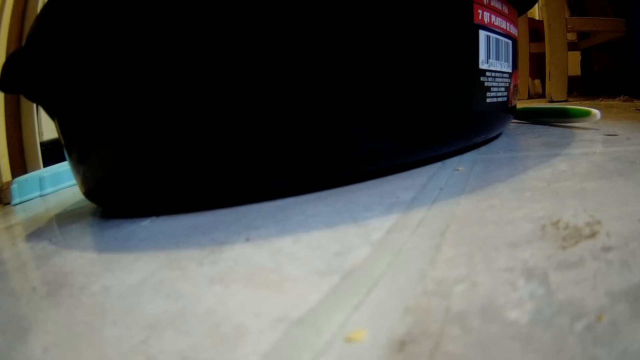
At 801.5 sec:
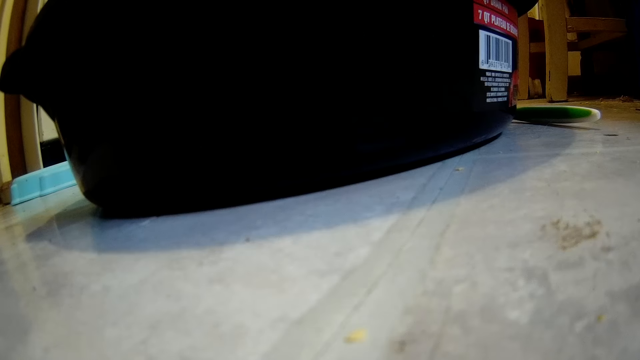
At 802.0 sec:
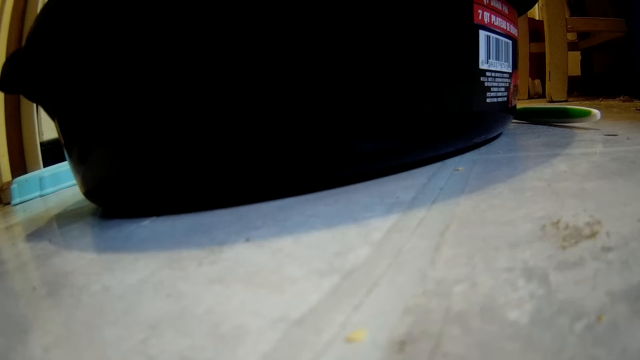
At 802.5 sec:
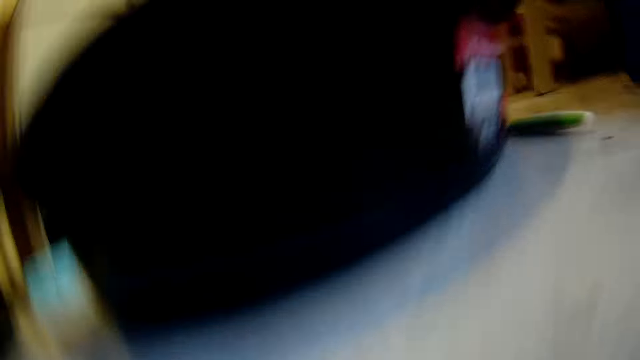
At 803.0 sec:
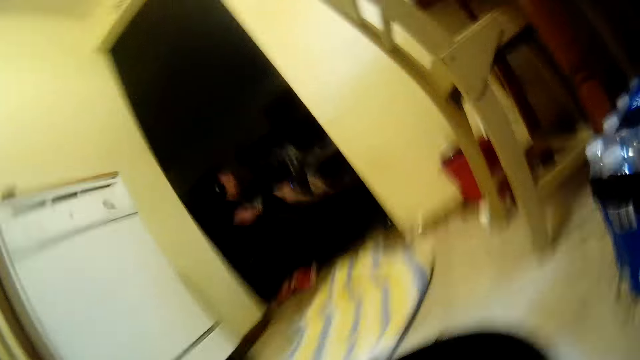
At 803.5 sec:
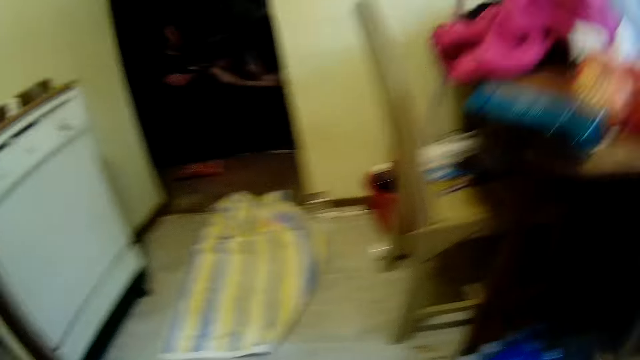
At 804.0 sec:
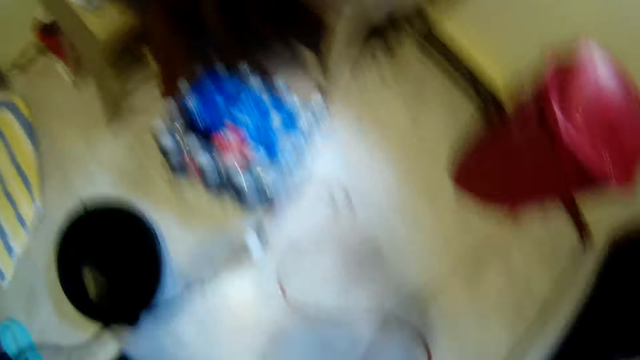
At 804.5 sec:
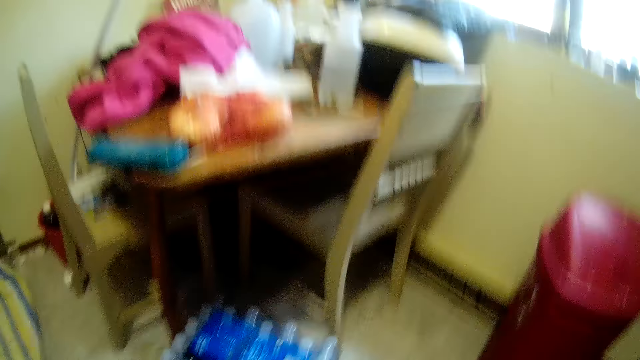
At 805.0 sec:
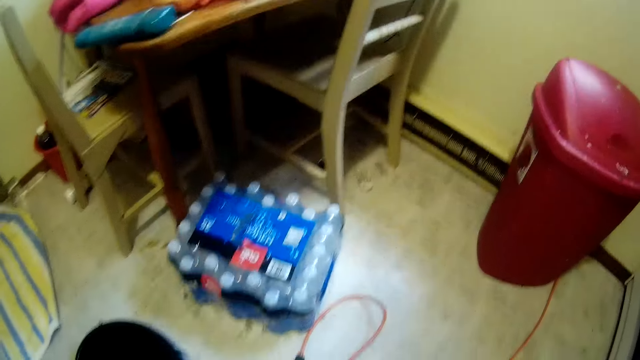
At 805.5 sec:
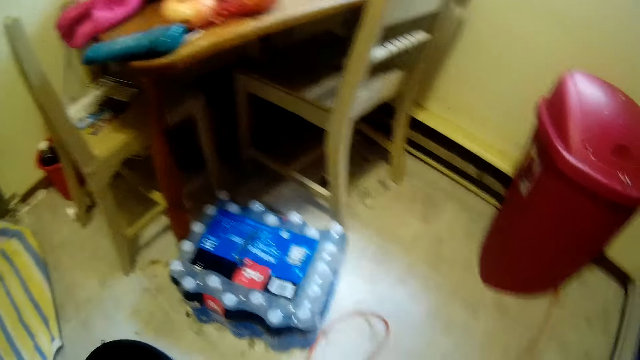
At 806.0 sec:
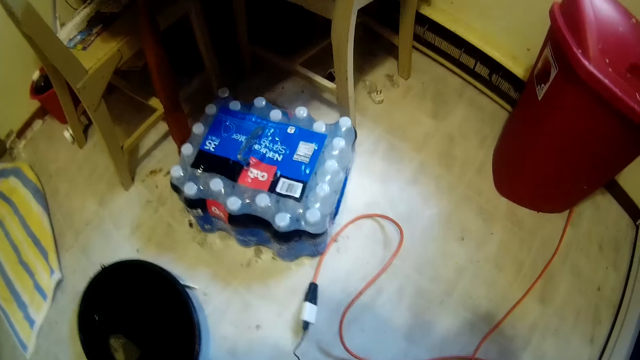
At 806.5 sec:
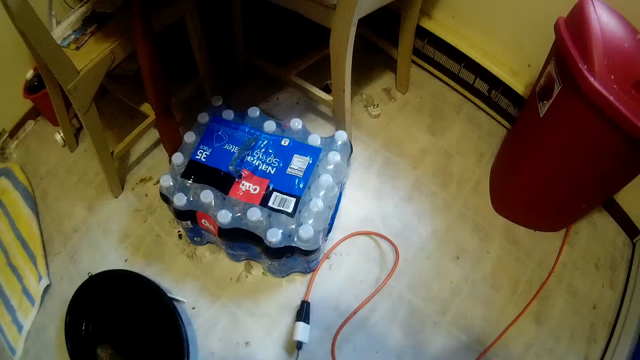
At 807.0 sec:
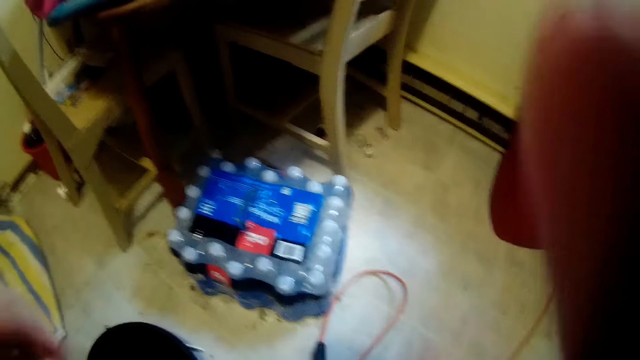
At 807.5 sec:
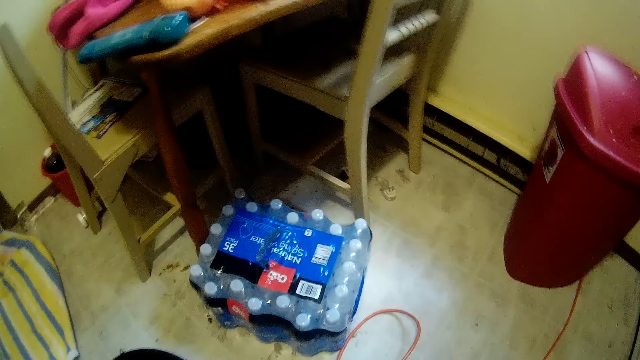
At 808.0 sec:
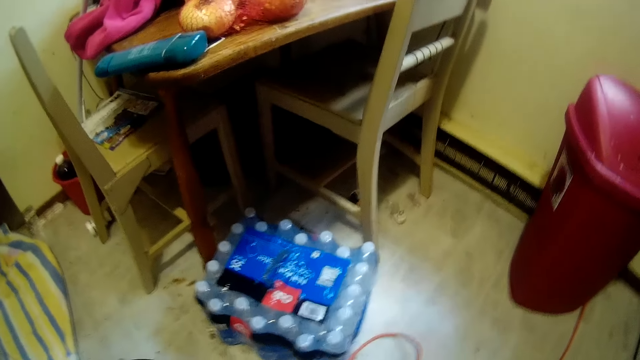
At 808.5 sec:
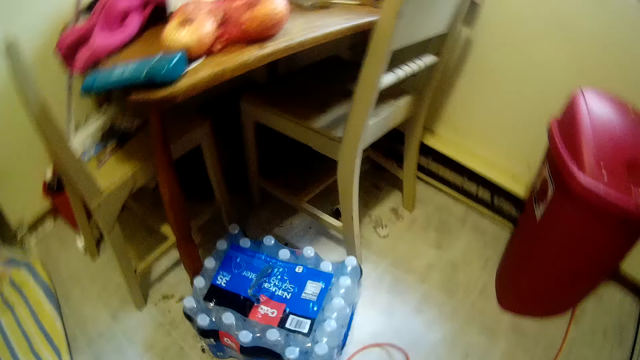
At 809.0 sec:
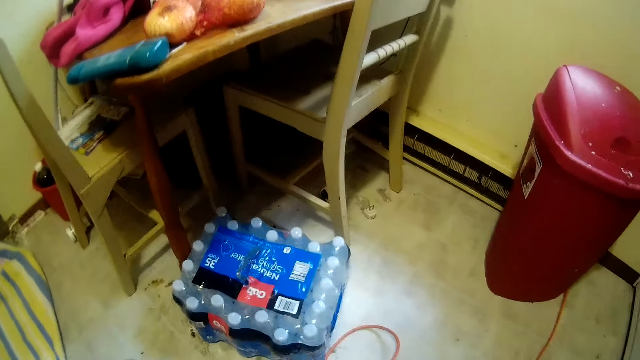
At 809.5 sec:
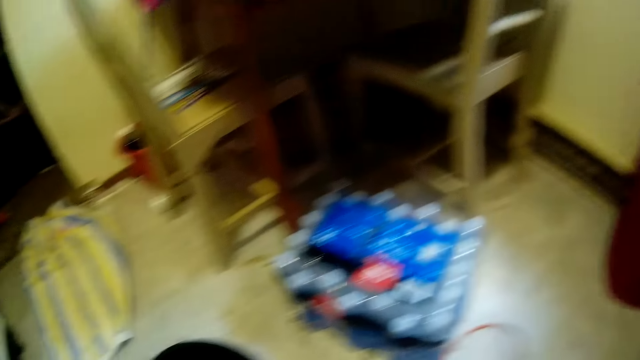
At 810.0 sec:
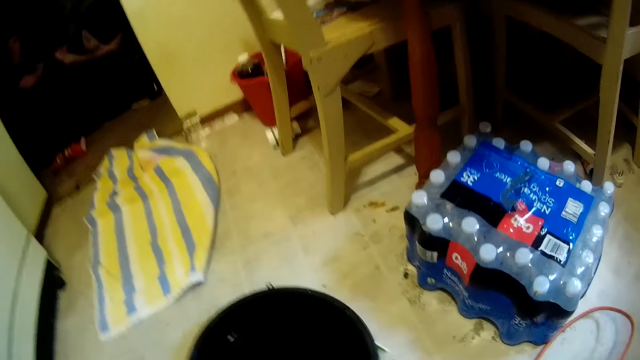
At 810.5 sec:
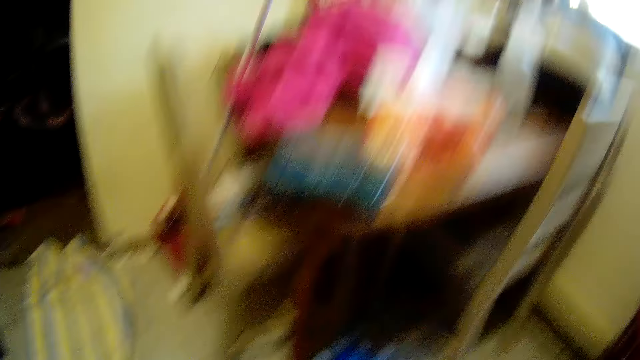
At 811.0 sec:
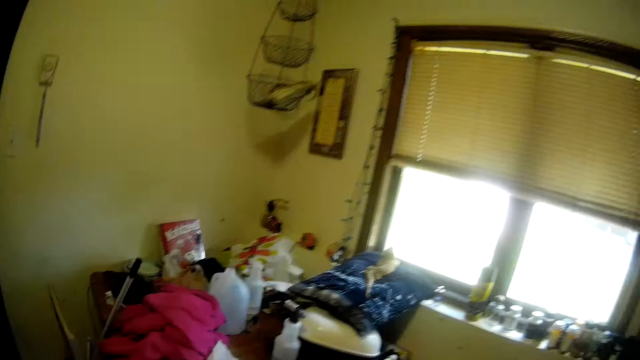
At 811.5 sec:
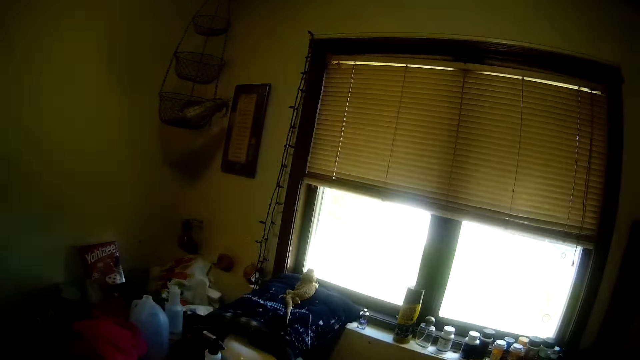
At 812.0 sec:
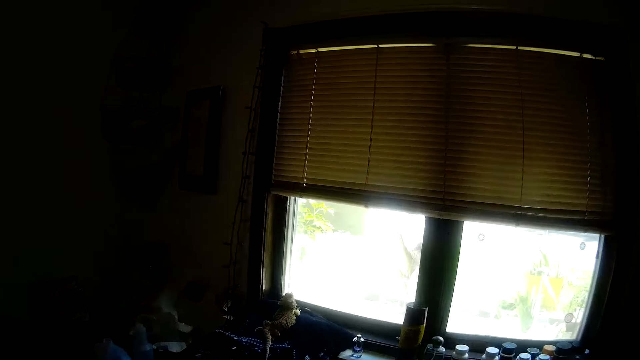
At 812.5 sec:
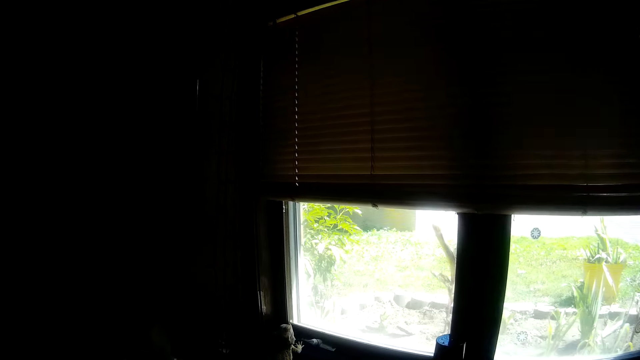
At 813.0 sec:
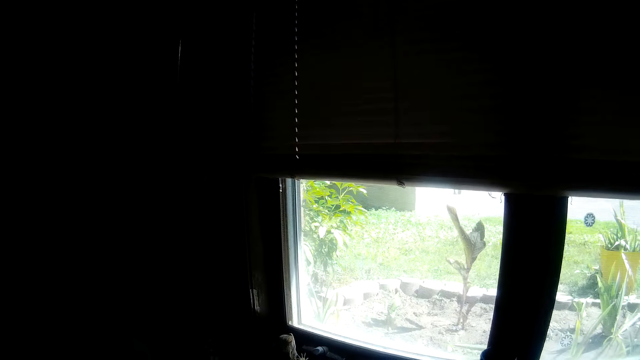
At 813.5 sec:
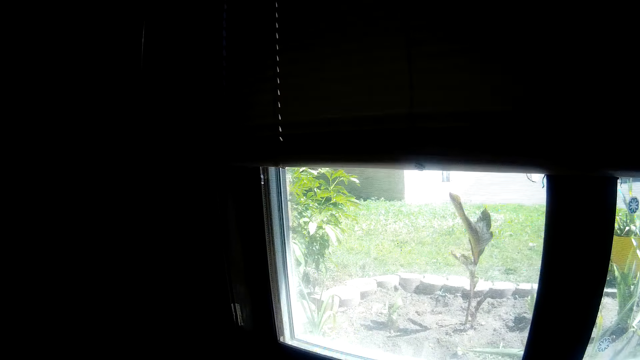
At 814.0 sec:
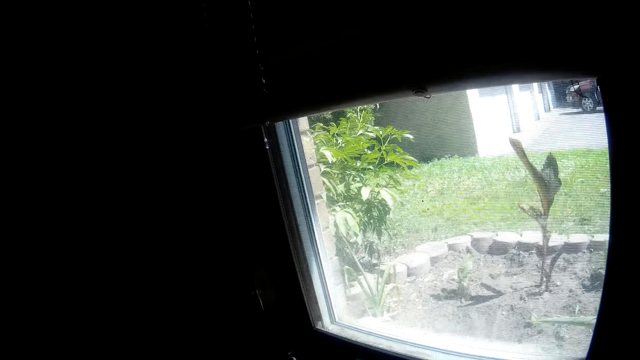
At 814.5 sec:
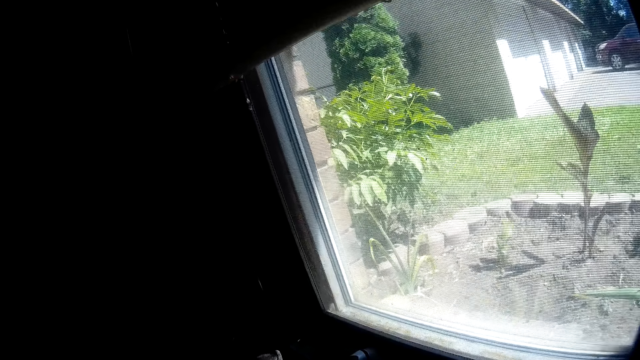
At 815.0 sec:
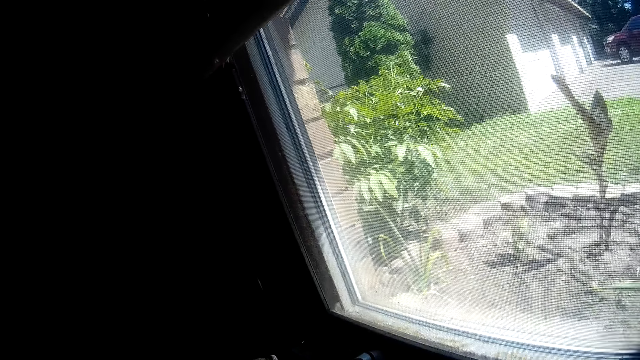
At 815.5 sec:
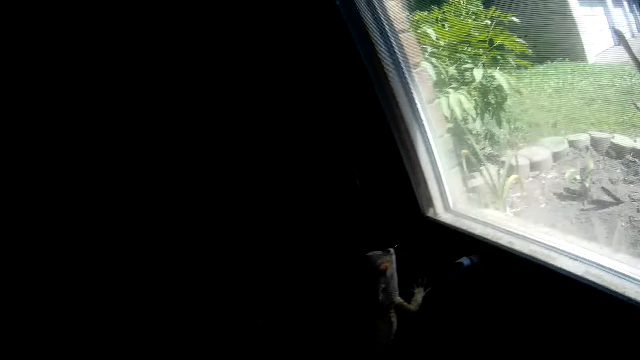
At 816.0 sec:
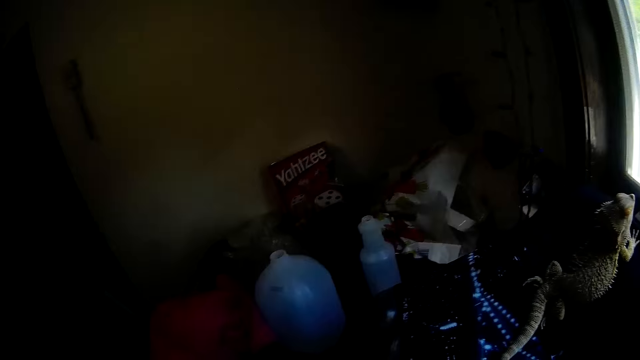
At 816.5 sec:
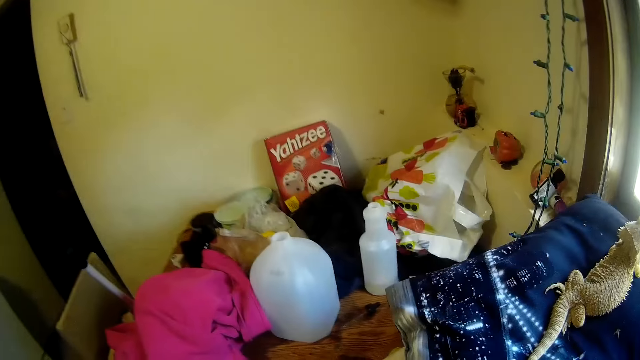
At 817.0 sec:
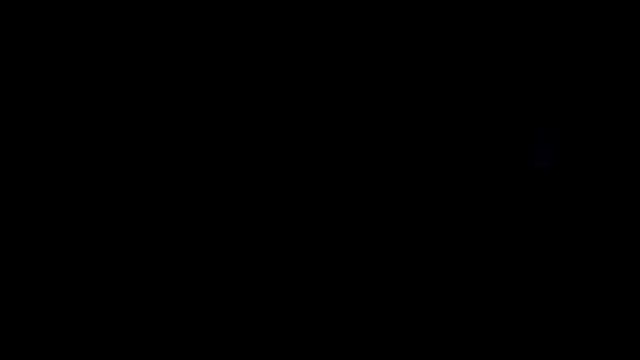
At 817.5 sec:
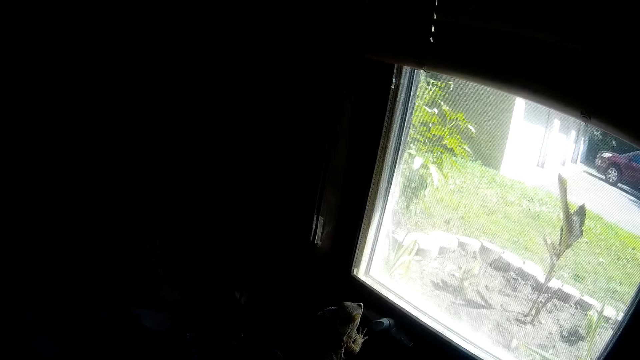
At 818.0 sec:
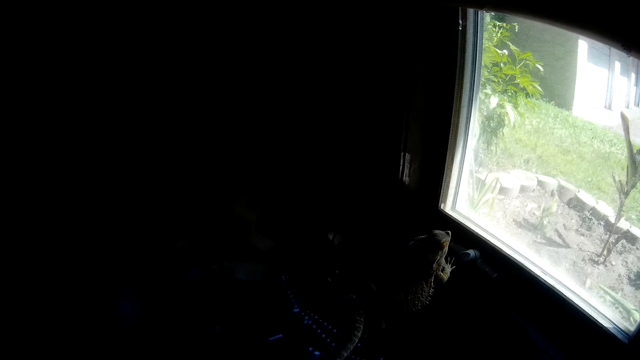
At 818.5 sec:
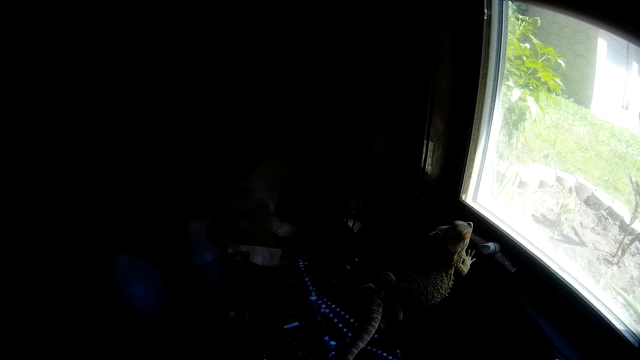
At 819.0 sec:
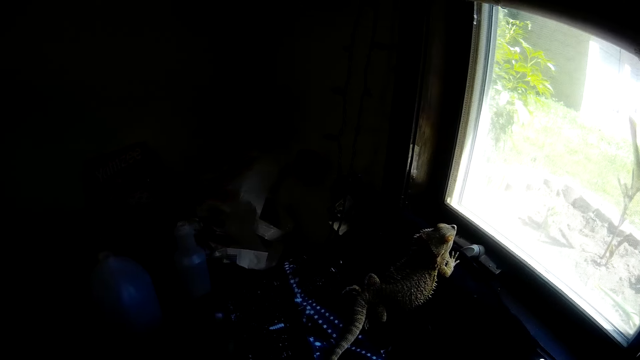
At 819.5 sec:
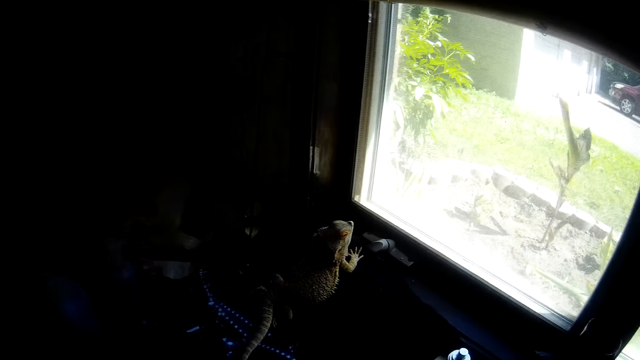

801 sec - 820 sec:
The camera wearer picks up her headcam or camera from the ground. A person plays a video game. The camera wearer puts on the camera. She adjusts the headcam on her head with her hands. She walks towards the chameleon. She interacts with the chameleon. She looks at the chameleon.

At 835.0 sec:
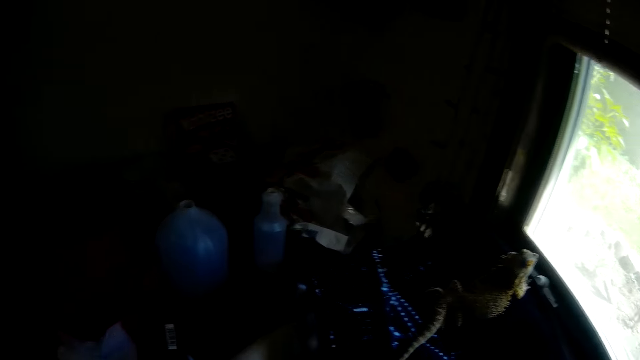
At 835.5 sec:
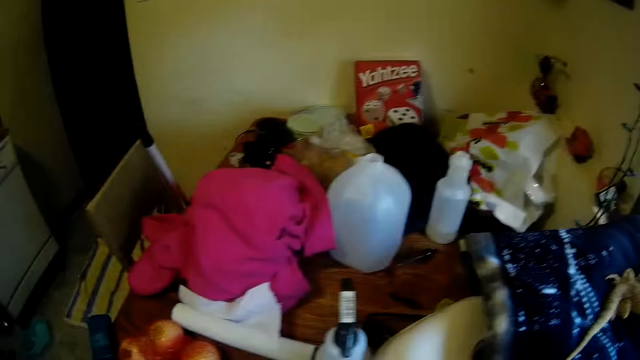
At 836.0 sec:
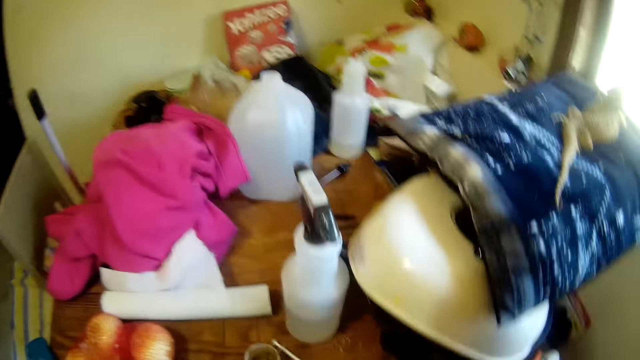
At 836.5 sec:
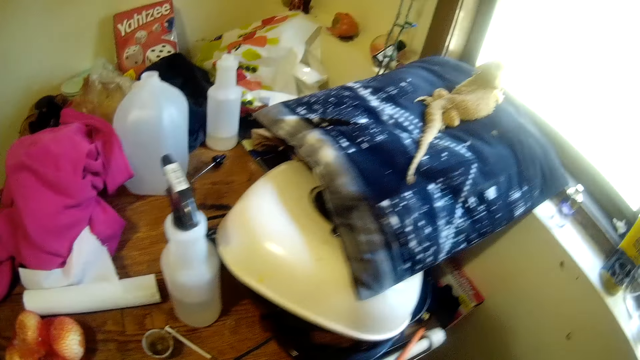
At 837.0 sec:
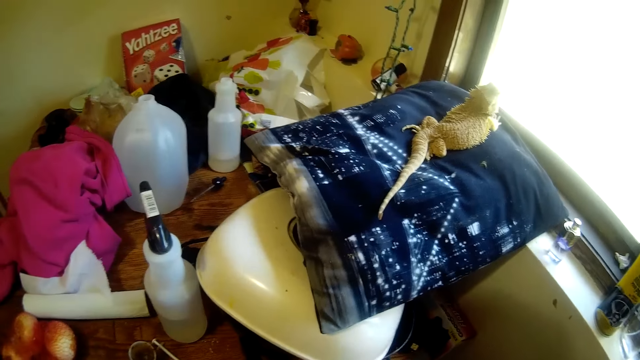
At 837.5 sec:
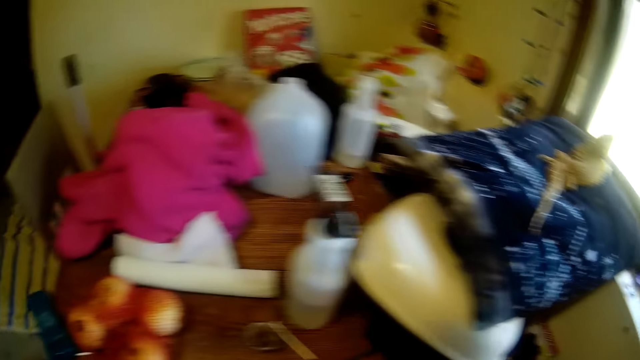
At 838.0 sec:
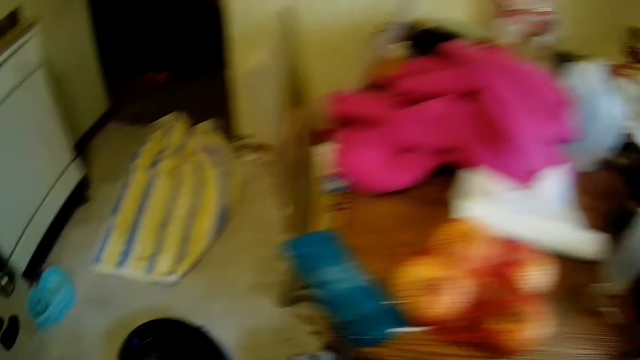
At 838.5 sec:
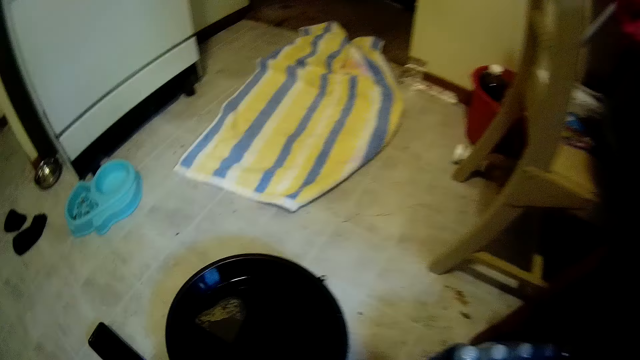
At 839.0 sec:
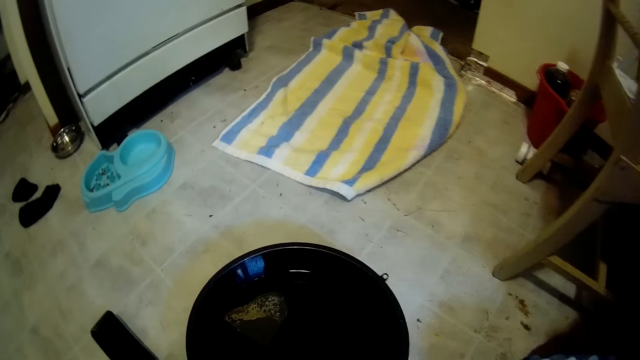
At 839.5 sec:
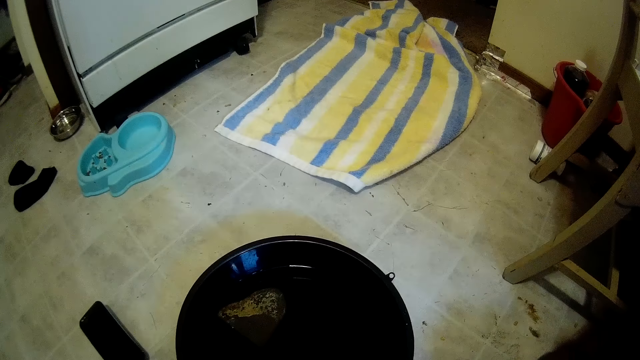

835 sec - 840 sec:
The camera wearer looks around the house. They look at the chameleon. They bend down.
